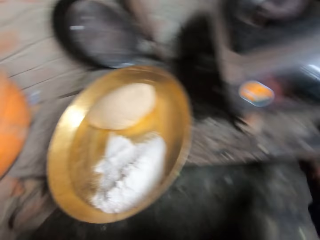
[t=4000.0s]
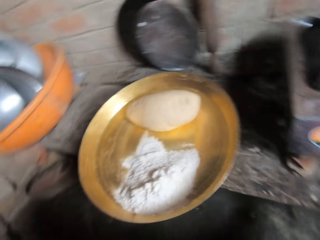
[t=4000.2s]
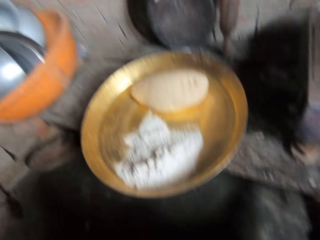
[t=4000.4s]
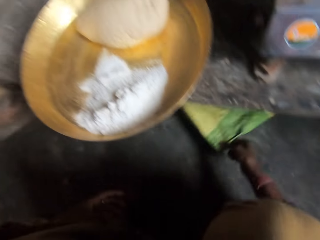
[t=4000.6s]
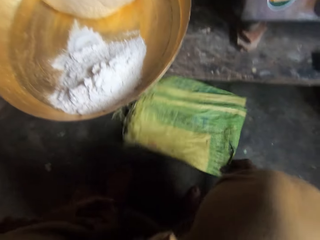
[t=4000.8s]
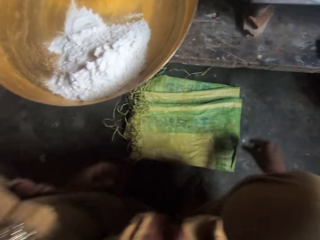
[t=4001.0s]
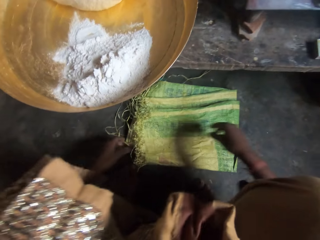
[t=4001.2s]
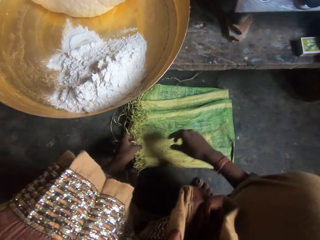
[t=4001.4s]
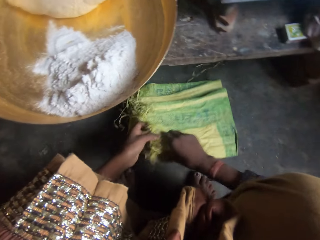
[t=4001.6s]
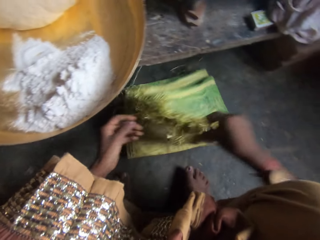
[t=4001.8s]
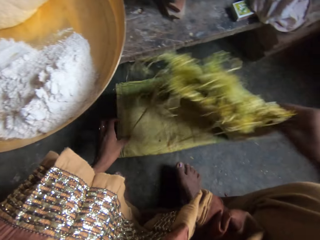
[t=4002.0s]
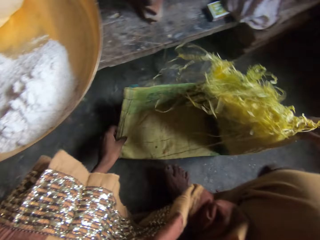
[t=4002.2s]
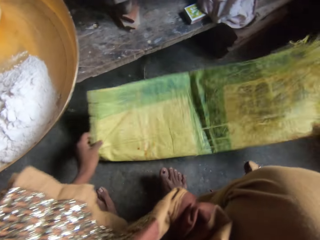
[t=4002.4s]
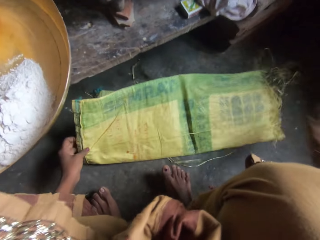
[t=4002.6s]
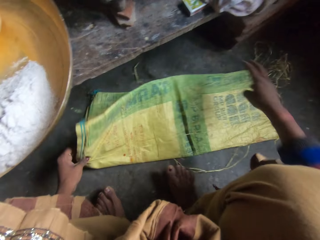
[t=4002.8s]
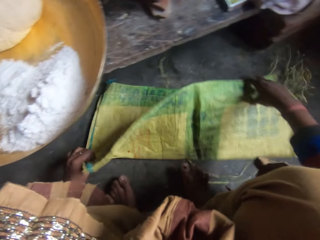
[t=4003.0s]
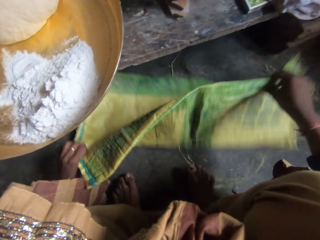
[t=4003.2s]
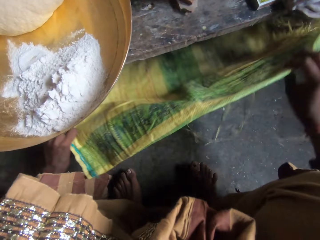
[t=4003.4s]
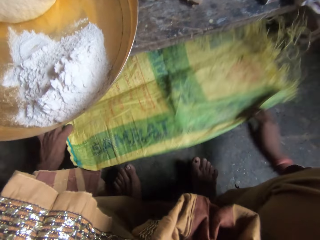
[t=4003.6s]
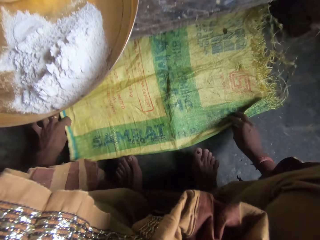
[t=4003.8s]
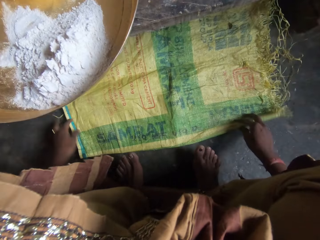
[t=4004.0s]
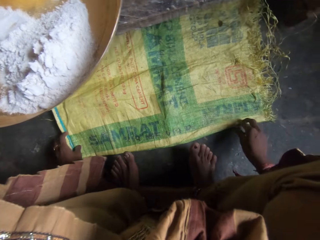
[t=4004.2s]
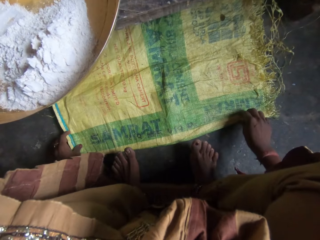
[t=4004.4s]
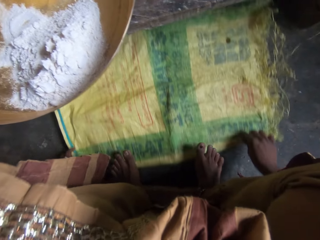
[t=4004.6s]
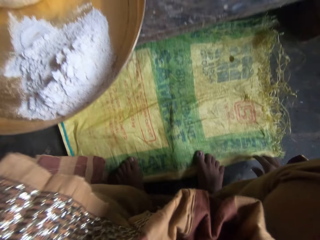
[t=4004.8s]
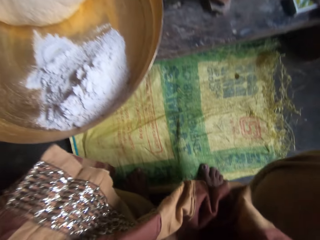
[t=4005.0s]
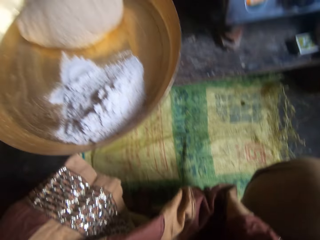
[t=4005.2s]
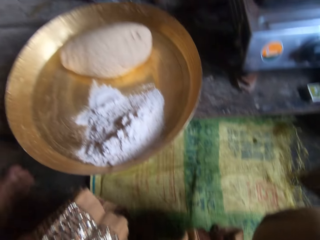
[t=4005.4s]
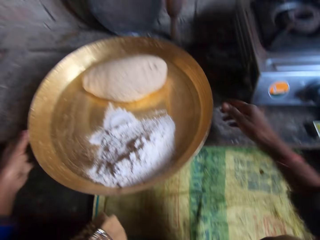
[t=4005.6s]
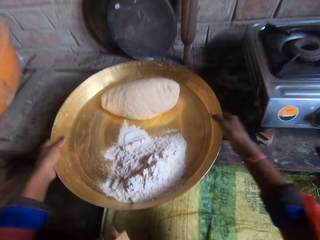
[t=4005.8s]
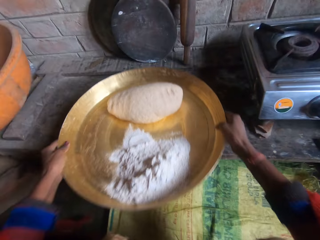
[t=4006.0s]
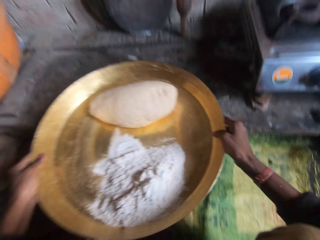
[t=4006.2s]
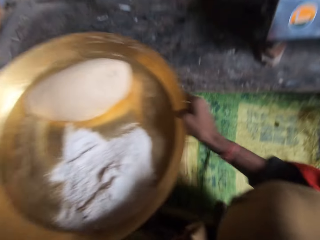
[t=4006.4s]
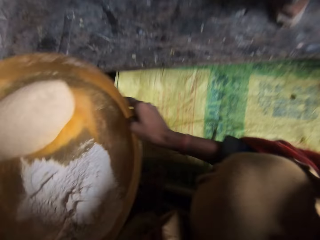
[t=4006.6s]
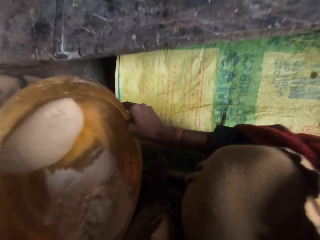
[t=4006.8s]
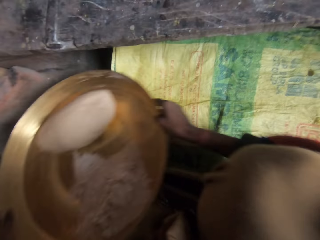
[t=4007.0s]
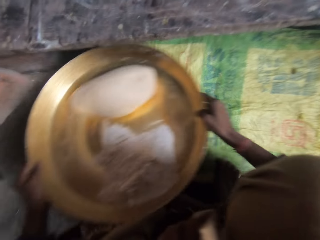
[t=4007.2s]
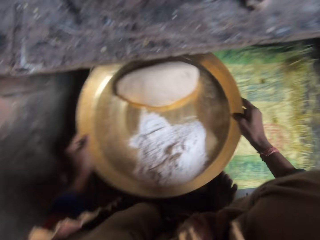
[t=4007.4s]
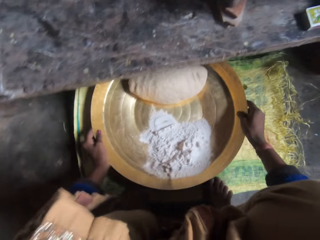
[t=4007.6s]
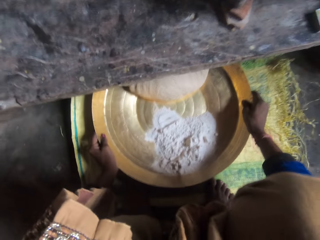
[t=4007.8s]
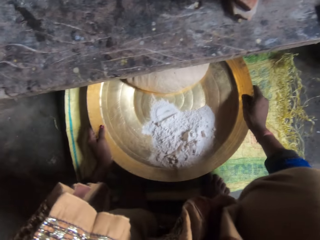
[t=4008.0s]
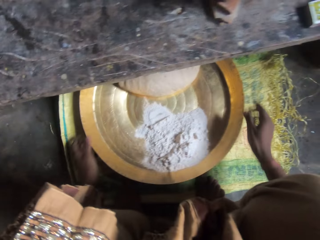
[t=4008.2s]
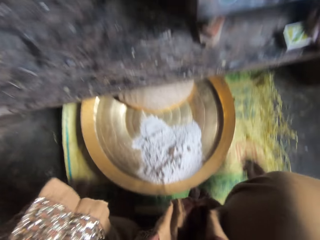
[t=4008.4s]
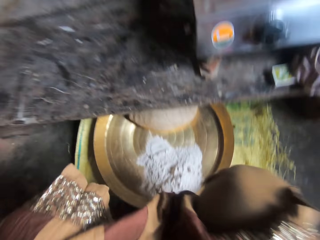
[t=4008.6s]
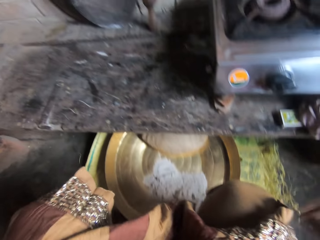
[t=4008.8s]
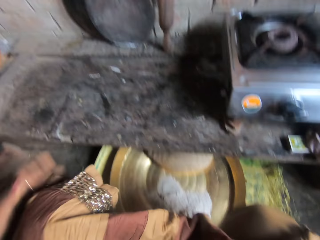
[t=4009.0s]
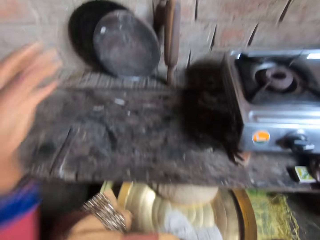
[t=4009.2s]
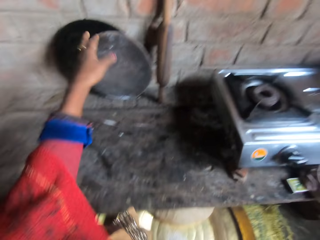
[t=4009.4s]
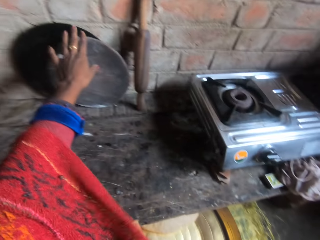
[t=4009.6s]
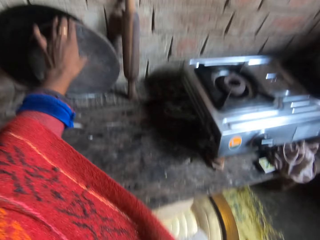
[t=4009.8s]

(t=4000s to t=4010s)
The camera wearer sits on the piece of wood. They take a sack from underneath the table and move the sack. They open the sack on the floor. They step on the sack. They pick up a tray with dough from the table and put the tray with dough on the sack.

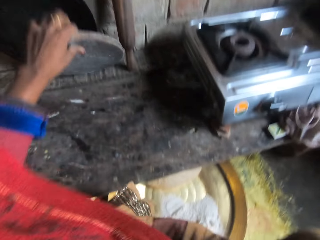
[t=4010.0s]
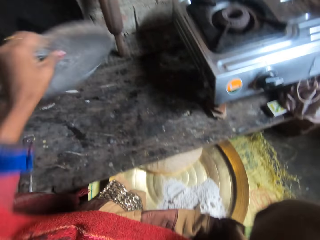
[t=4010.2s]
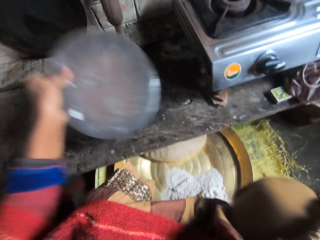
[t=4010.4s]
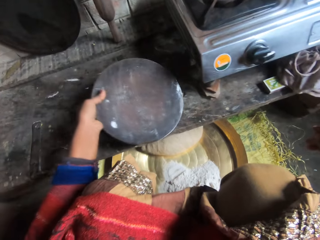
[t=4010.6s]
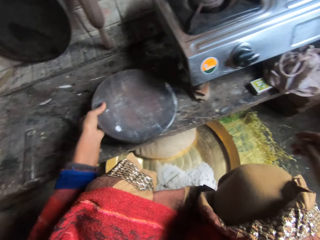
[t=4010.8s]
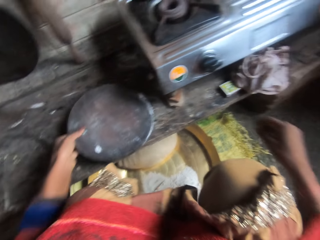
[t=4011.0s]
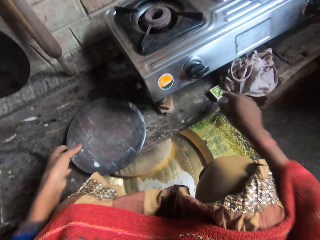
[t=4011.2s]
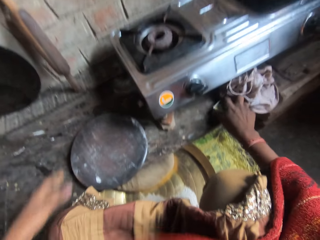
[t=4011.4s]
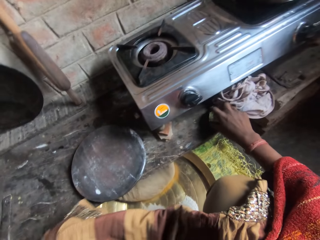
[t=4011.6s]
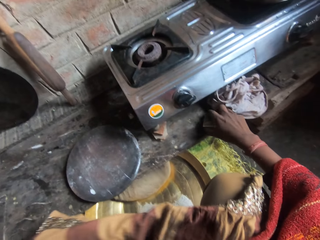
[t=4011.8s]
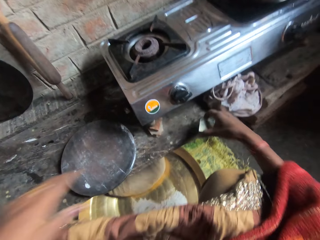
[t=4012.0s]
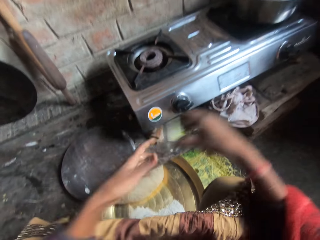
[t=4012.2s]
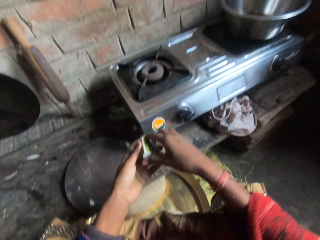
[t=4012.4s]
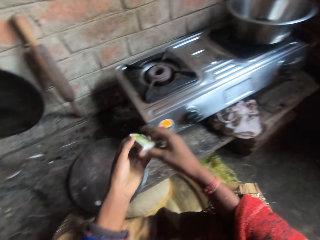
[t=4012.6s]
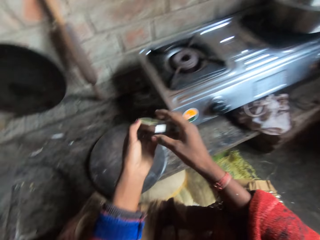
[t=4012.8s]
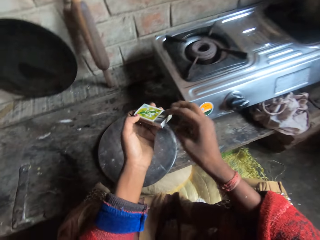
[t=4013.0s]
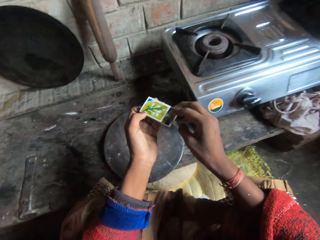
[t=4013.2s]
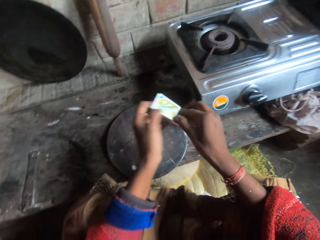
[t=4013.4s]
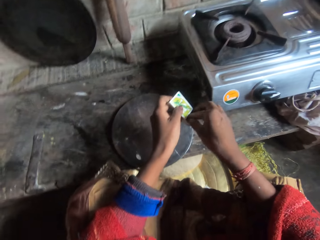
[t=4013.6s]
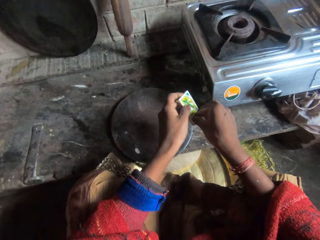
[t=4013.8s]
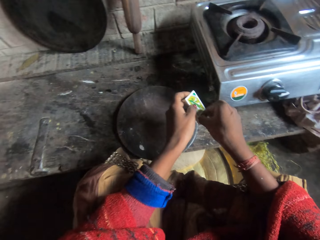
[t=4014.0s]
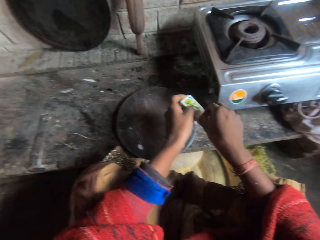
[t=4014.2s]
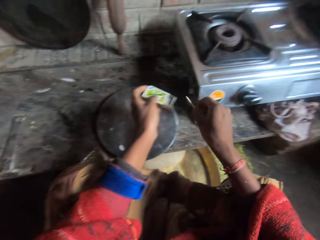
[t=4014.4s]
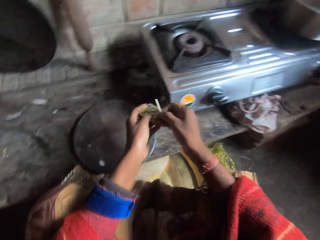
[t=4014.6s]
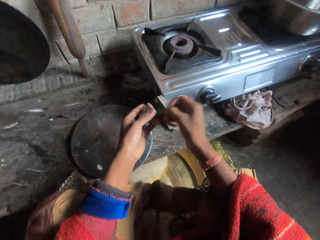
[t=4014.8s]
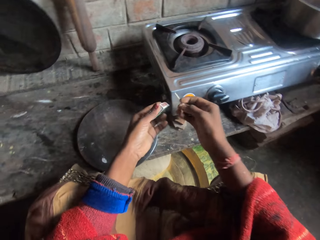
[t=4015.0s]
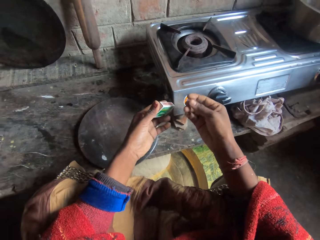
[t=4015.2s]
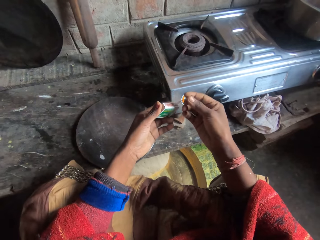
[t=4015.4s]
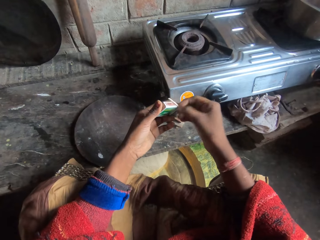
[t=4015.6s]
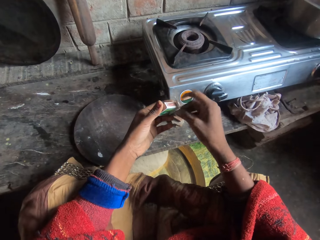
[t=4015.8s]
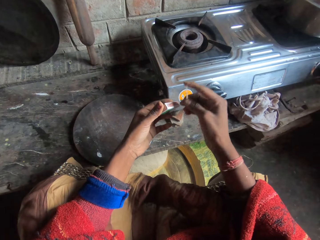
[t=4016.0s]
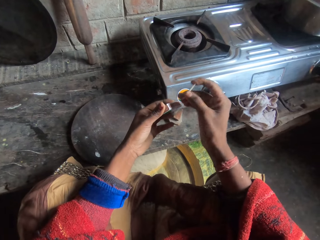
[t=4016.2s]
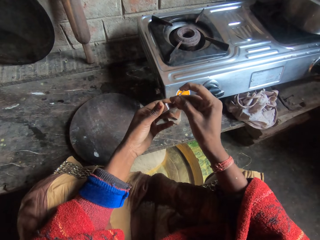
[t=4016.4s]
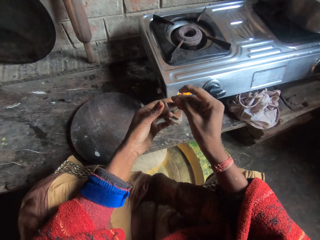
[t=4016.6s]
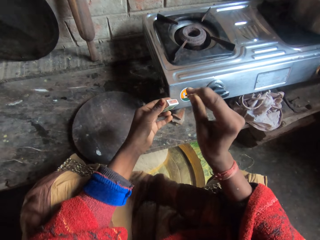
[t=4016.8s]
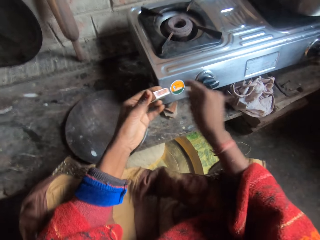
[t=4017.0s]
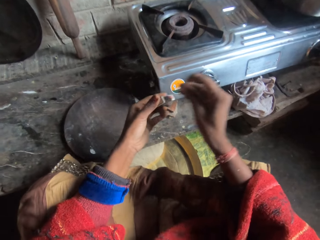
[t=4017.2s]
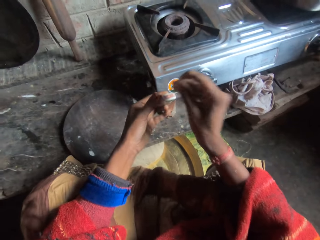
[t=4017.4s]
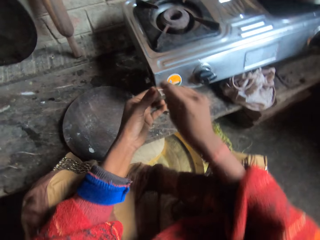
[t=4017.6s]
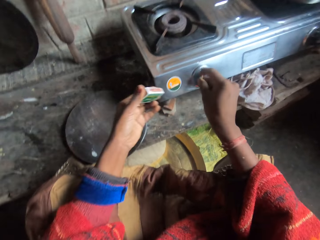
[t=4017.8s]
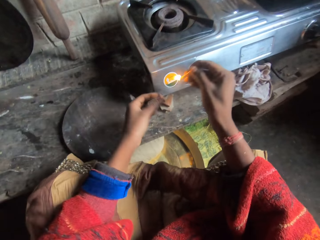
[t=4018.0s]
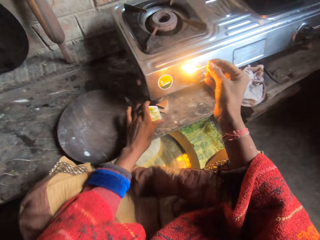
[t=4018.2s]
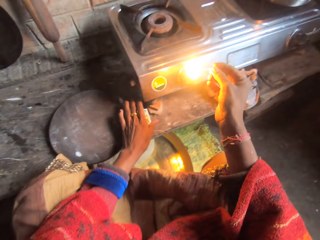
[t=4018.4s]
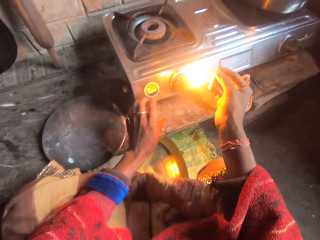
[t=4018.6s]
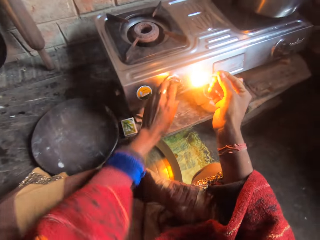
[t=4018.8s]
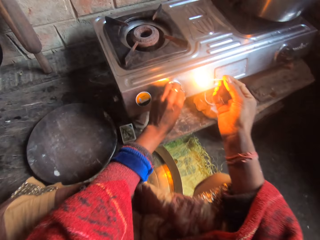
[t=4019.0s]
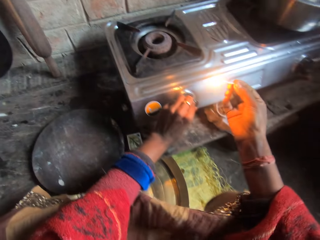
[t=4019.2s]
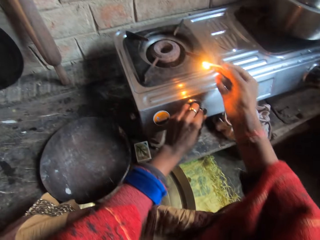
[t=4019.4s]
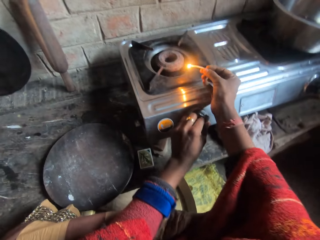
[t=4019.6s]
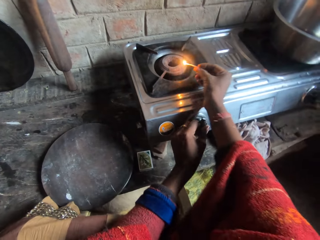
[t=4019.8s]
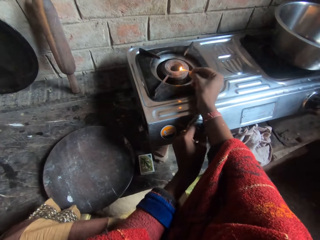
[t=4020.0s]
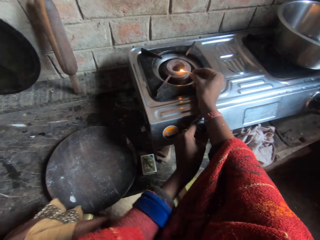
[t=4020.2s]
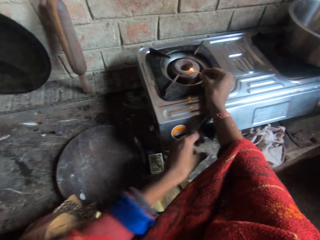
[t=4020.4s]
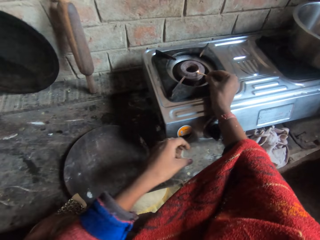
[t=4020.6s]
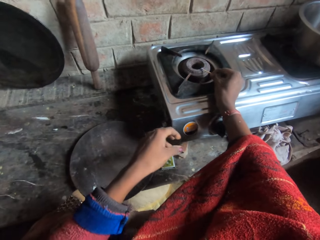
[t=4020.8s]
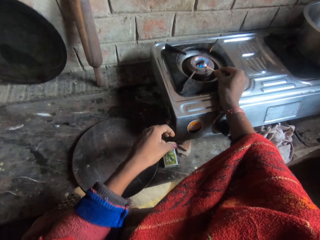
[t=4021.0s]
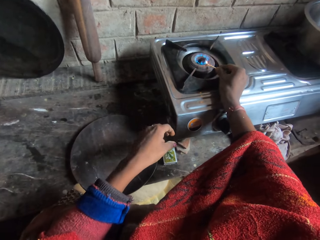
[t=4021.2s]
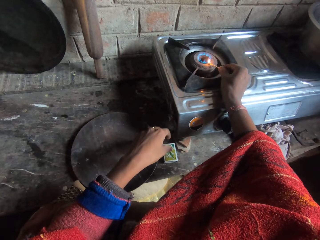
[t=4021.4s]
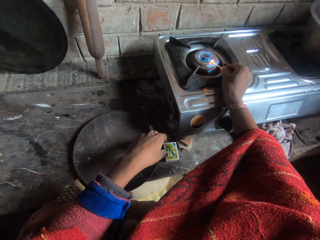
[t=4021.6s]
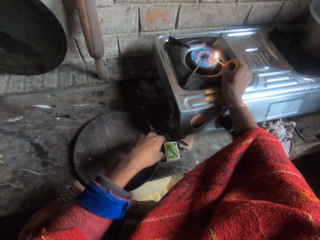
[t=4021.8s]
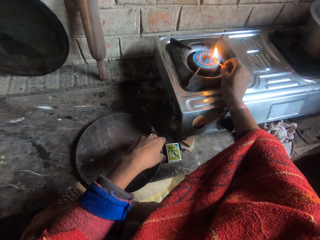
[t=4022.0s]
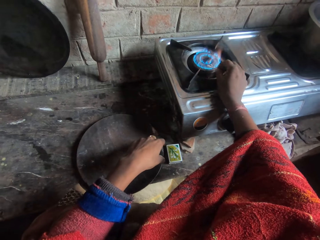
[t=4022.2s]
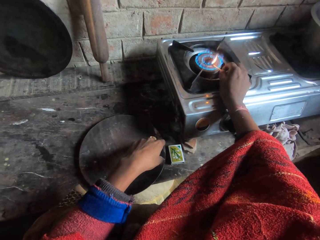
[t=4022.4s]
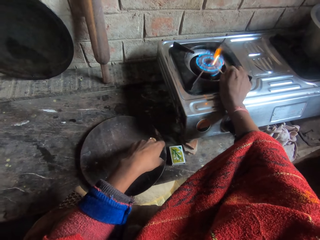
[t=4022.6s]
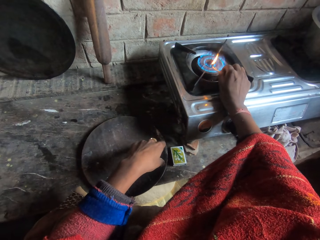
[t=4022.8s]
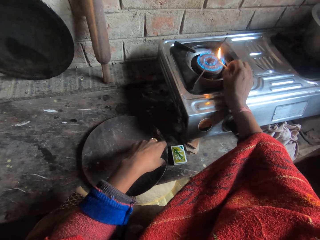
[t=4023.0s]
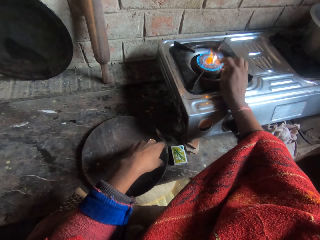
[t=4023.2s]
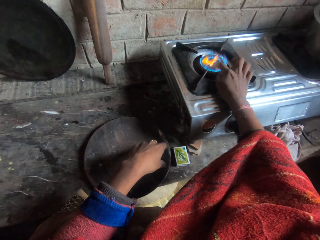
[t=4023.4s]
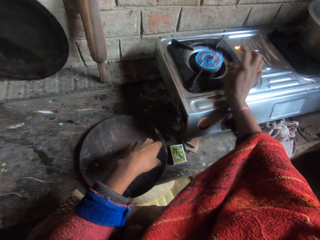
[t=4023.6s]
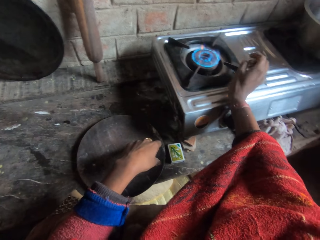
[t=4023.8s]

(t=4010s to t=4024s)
The camera wearer picks up a rolling board or wood from the table and puts the rolling board on the table. They take a matchbox from the table. They take a matchstick from the matchbox. They light the matchstick. They drop the matchbox. They light the cooker with the matchstick.
